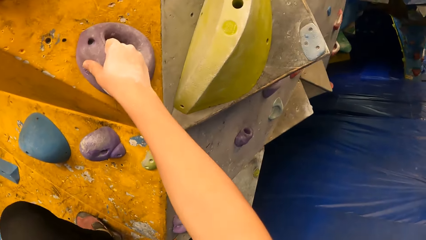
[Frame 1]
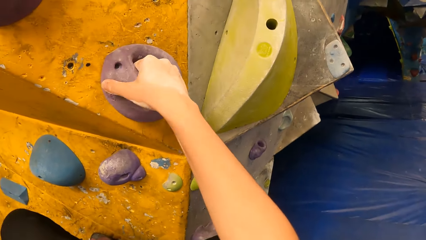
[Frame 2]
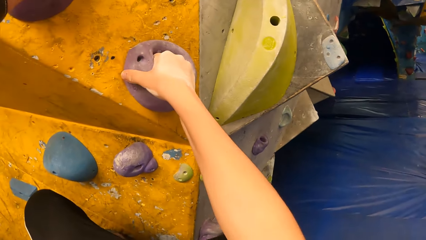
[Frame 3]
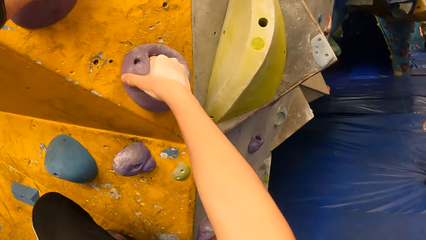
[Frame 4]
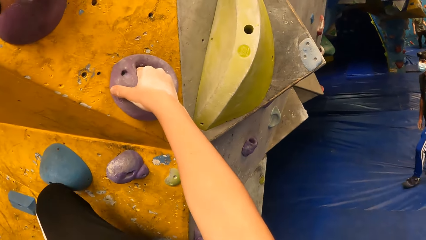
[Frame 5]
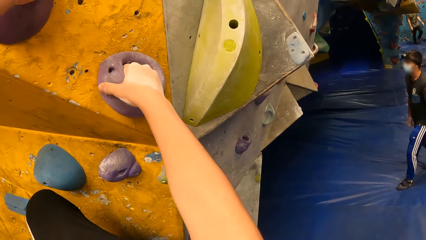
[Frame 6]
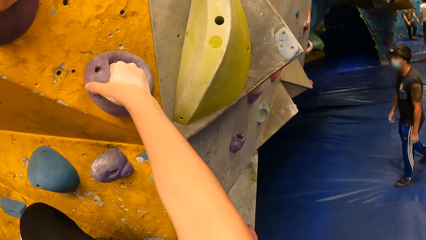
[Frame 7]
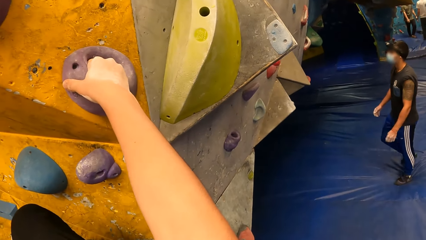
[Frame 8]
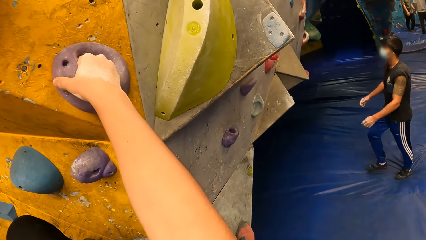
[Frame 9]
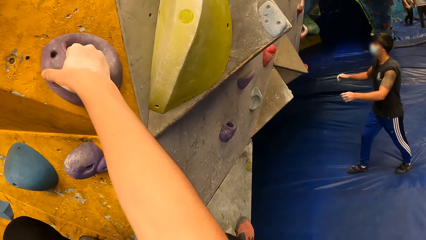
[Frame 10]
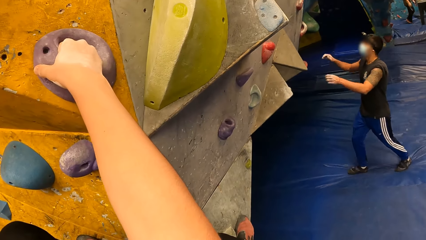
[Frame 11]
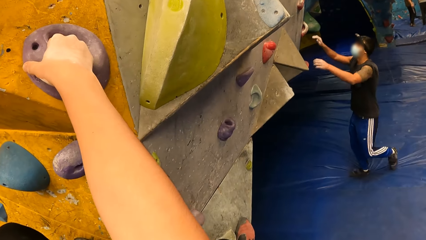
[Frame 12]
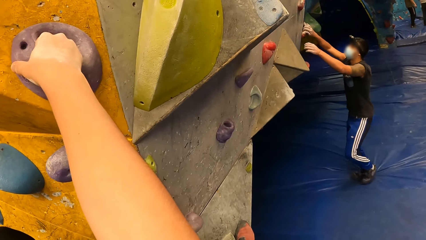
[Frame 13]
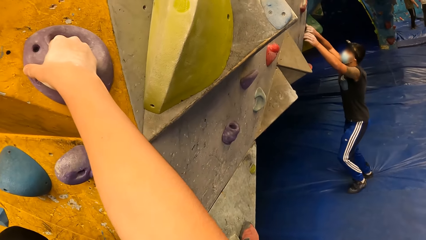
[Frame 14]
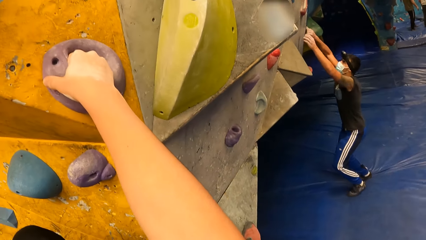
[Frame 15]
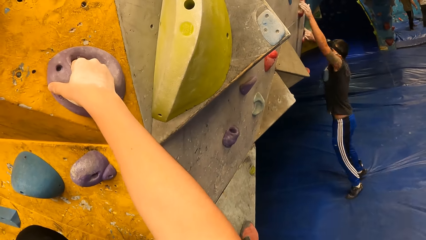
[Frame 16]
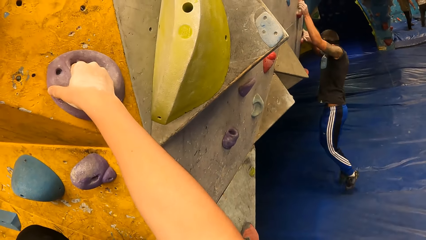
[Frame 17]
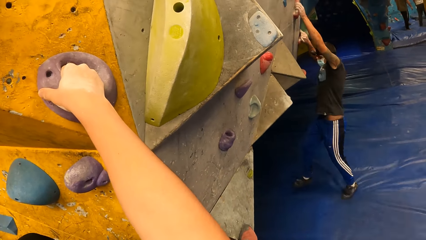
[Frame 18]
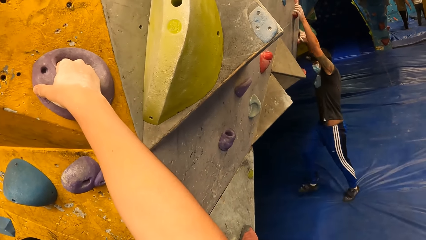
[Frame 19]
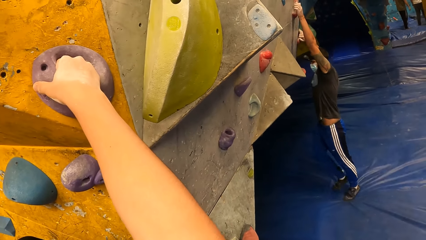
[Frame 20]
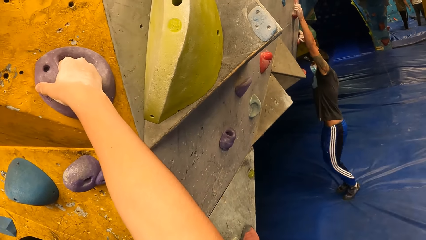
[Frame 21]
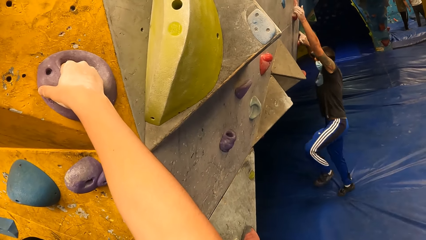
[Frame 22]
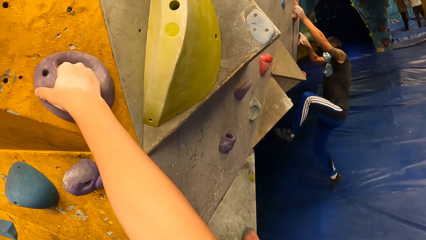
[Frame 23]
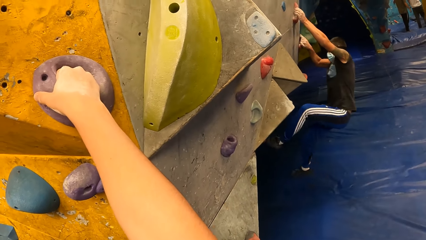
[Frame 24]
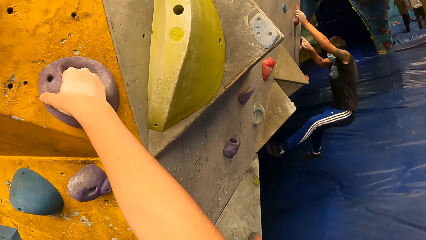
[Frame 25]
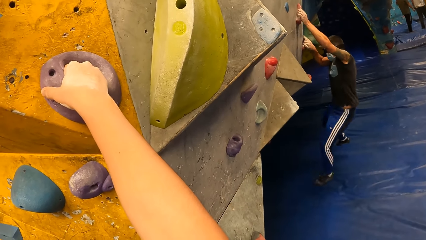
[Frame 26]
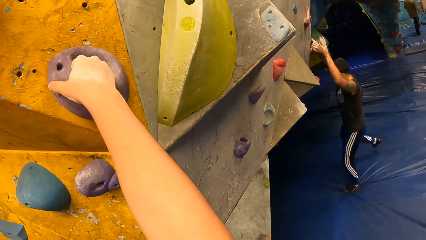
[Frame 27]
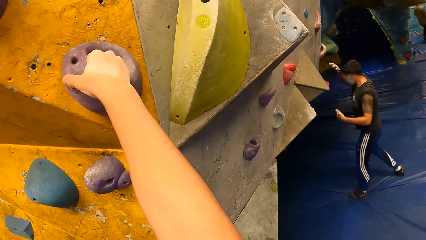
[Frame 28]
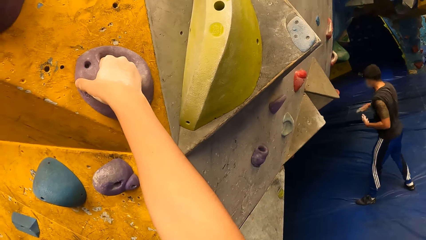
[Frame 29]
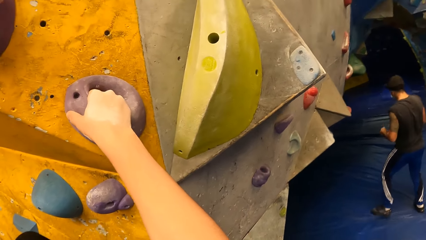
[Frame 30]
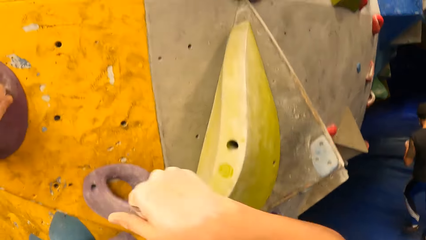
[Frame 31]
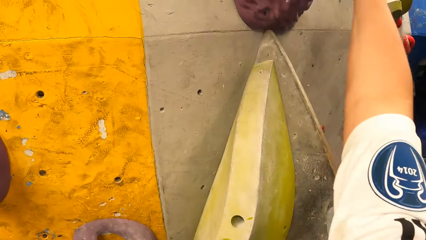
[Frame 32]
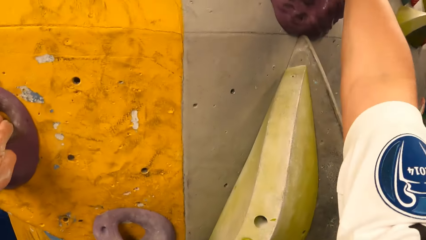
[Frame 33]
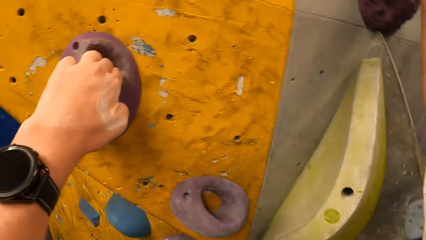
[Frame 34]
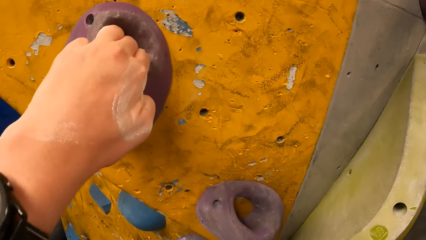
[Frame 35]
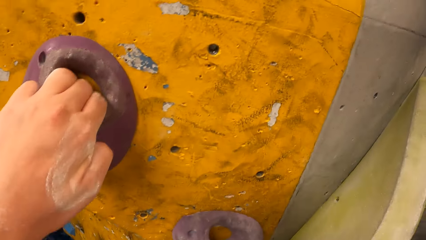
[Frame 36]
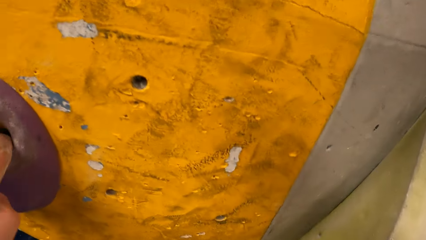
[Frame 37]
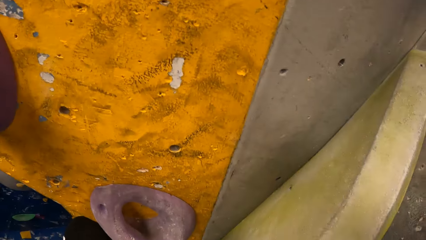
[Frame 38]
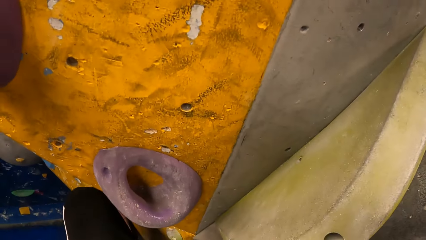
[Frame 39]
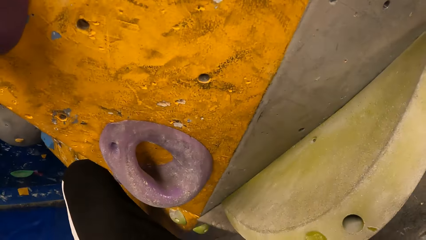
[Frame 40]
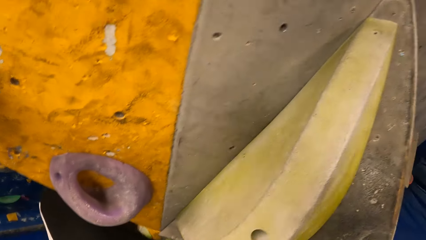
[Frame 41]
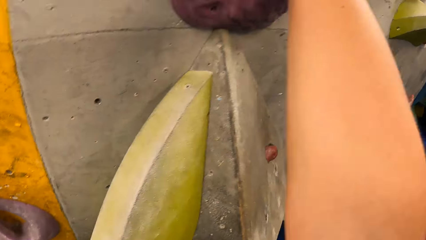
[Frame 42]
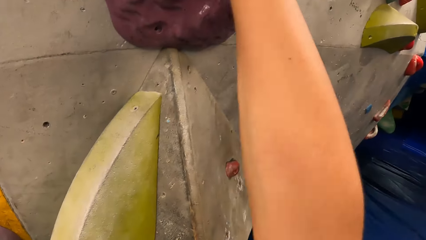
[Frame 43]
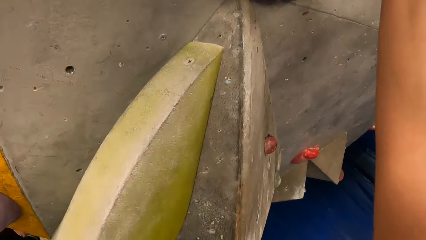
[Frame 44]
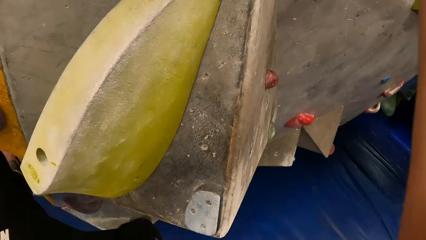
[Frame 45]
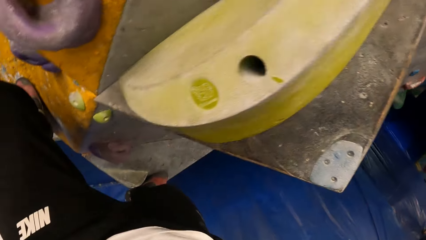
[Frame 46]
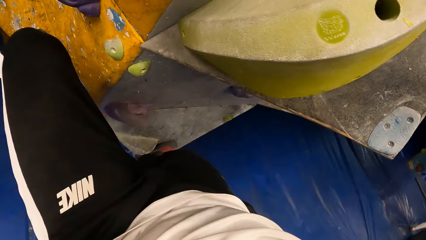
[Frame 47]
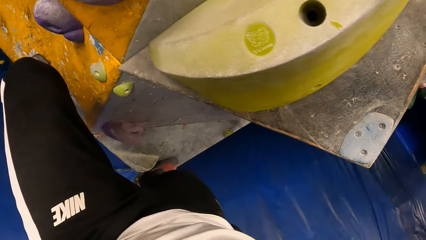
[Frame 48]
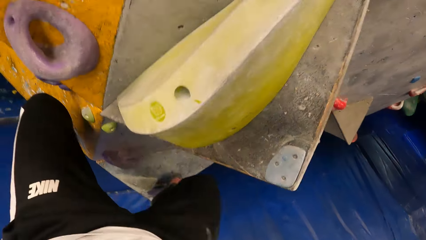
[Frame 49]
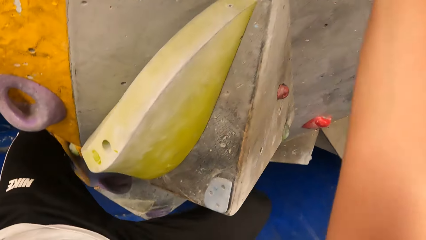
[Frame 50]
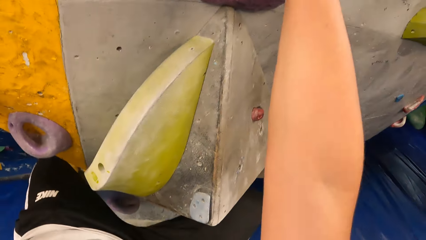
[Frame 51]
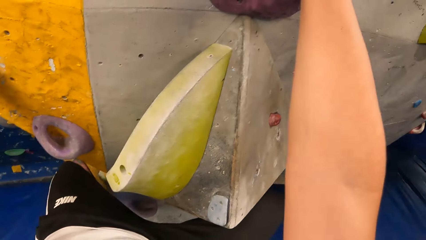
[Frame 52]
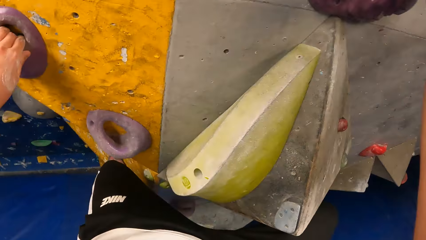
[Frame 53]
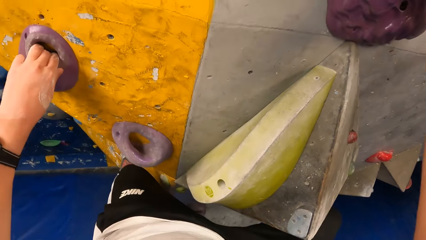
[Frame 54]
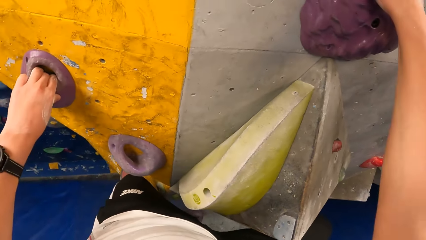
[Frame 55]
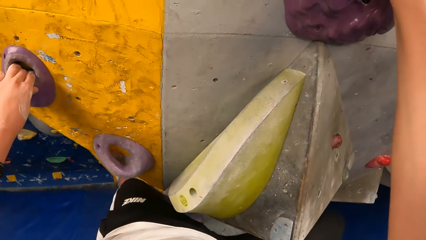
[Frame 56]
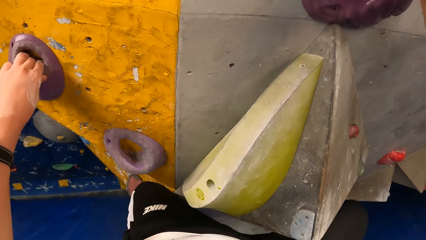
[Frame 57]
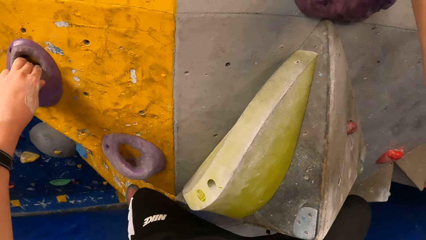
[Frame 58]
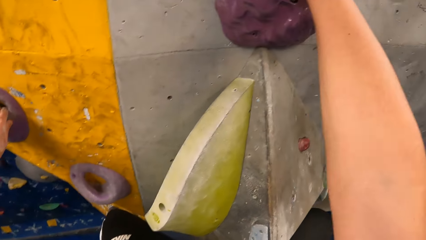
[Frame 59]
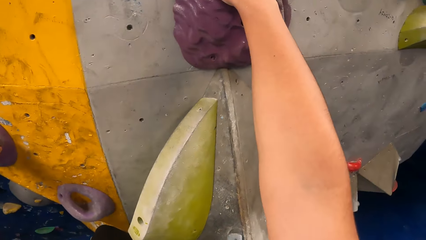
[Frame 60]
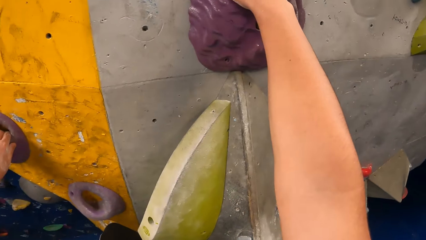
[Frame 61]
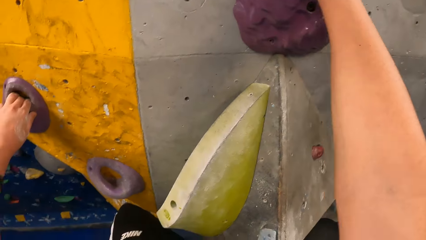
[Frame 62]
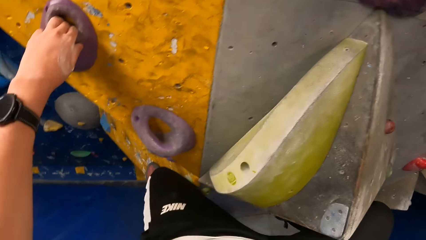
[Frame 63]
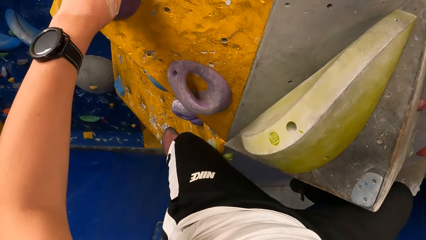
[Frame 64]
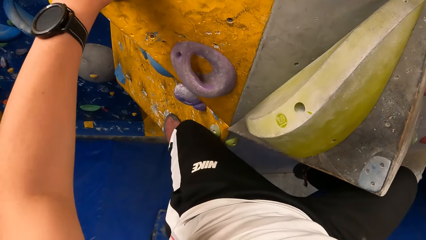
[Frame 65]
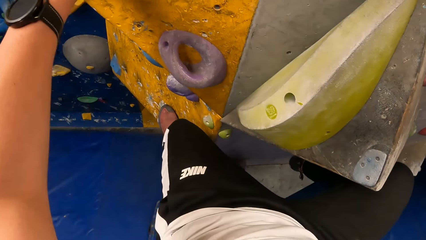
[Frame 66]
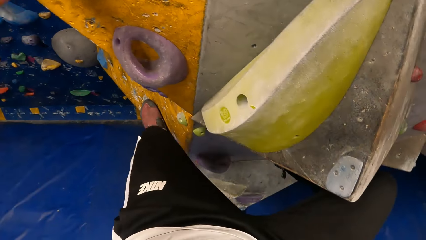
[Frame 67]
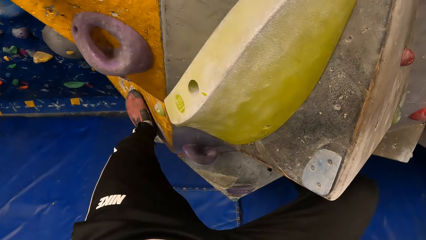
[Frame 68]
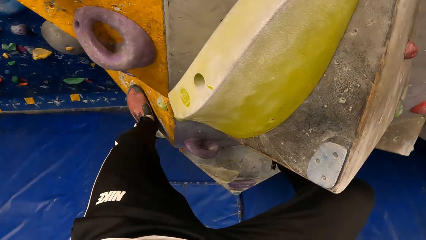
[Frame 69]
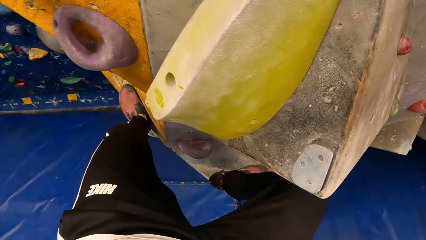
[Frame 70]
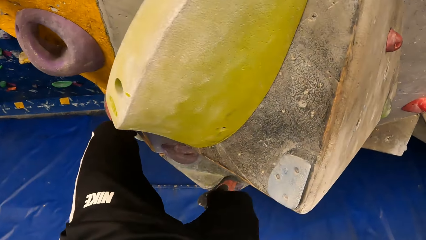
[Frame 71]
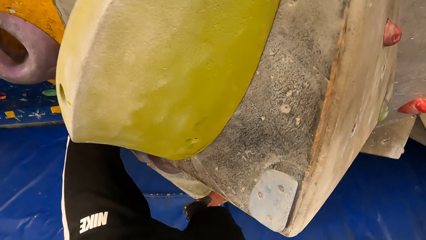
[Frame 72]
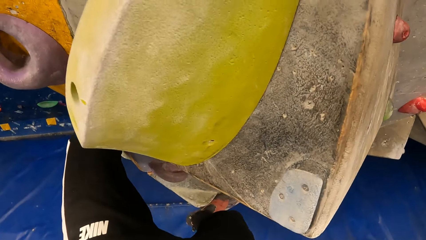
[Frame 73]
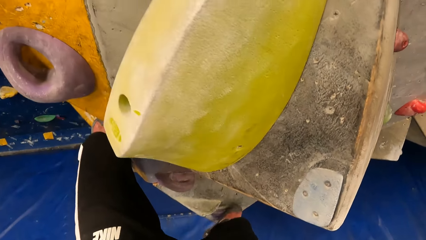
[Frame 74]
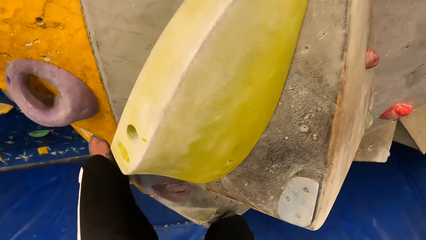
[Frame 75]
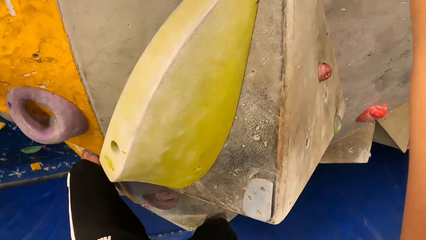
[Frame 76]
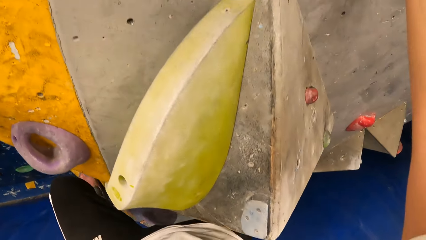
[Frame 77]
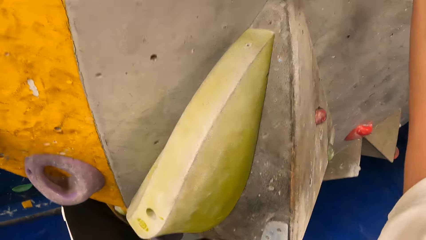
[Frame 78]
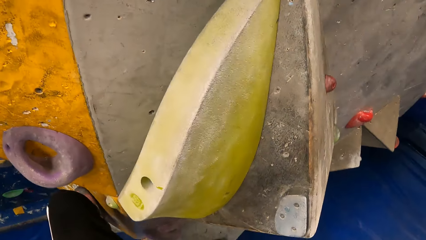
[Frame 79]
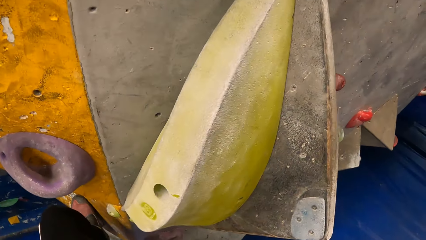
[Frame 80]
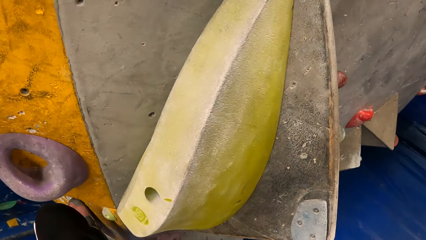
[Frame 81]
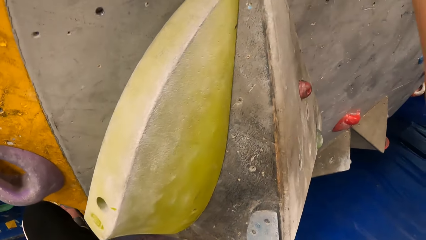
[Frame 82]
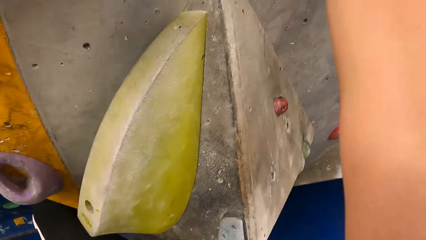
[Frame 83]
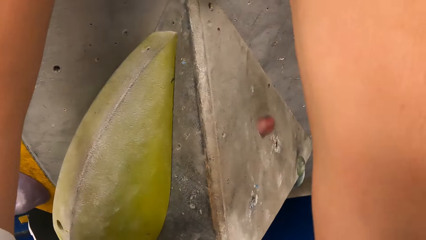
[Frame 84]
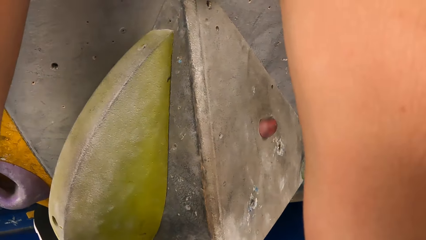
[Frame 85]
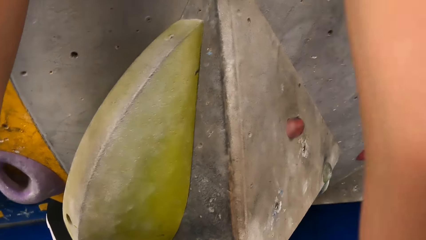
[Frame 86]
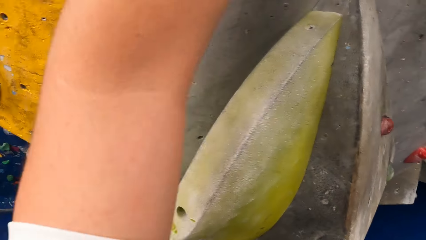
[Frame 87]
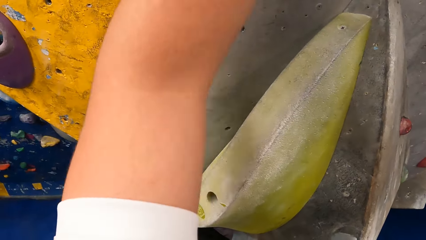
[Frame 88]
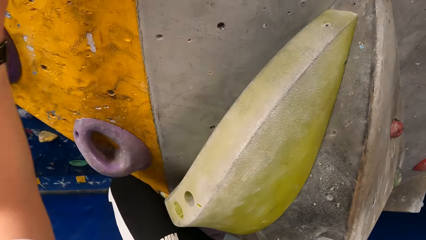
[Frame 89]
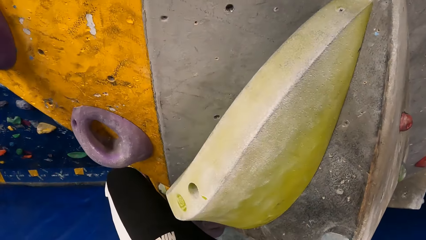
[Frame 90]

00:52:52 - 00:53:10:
The camera wearer places a leg on the rock. A man climbs the bouldering wall with both hands. The man jumps down from the bouldering wall. The camera wearer places a hand on a climbing rock. They place a leg on the rock. They look around the climbing wall. They remove the leg from the rock. They climb up the climbing wall. They place a hand on a climbing rock.
